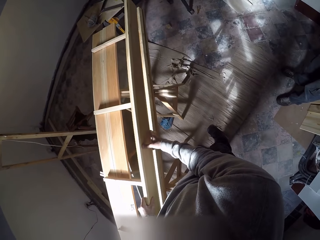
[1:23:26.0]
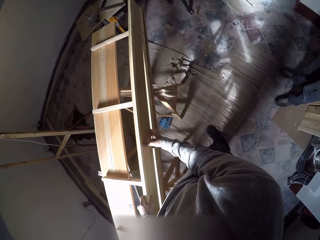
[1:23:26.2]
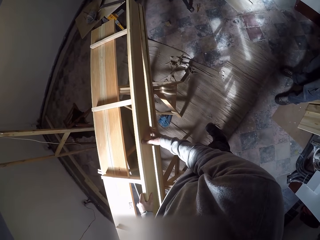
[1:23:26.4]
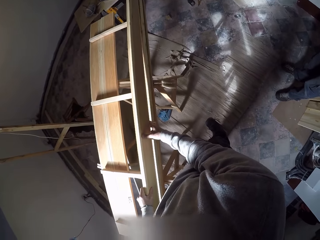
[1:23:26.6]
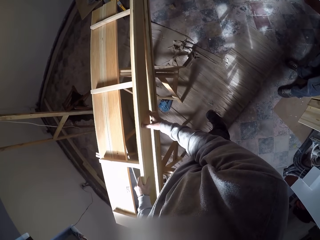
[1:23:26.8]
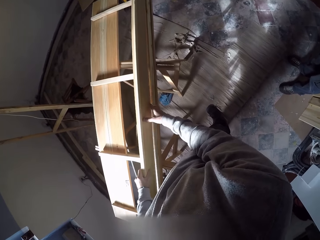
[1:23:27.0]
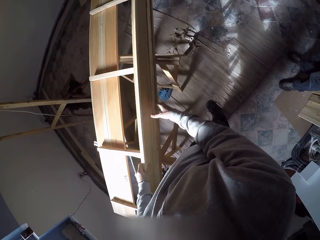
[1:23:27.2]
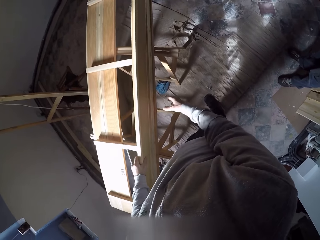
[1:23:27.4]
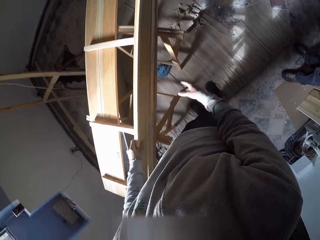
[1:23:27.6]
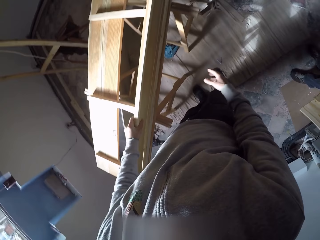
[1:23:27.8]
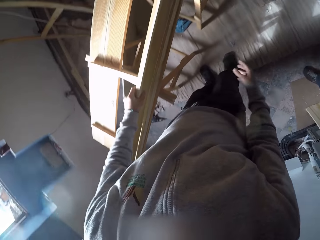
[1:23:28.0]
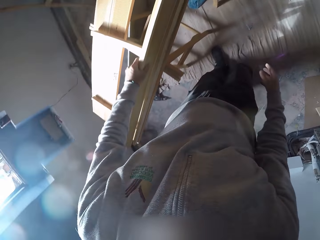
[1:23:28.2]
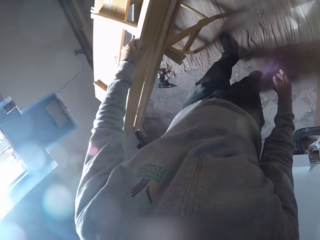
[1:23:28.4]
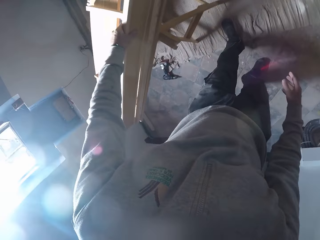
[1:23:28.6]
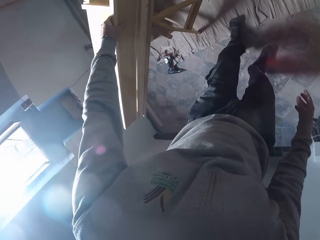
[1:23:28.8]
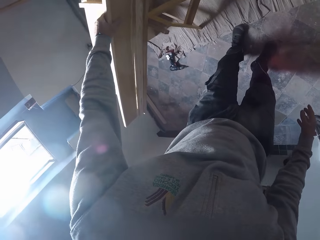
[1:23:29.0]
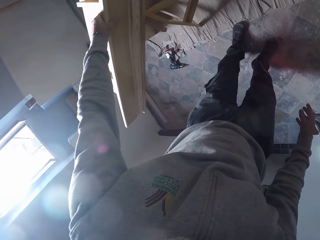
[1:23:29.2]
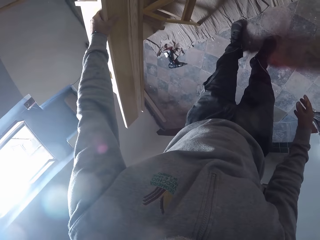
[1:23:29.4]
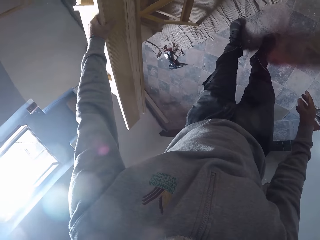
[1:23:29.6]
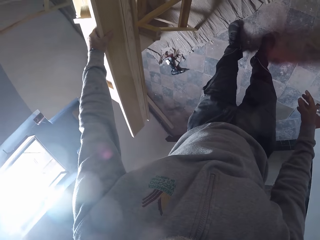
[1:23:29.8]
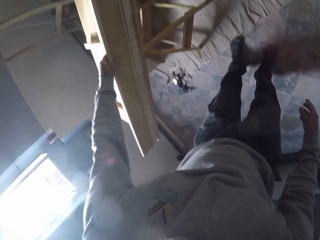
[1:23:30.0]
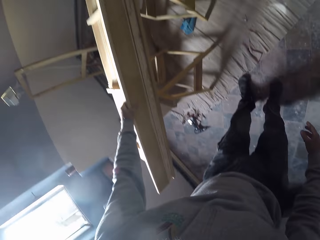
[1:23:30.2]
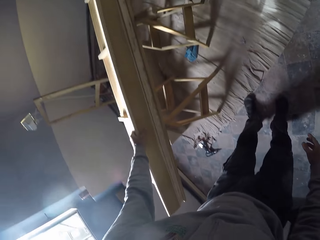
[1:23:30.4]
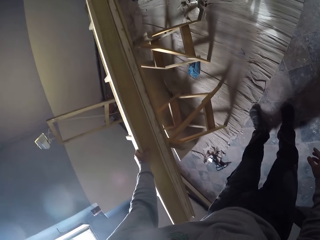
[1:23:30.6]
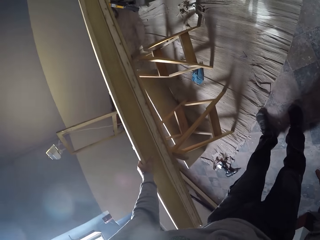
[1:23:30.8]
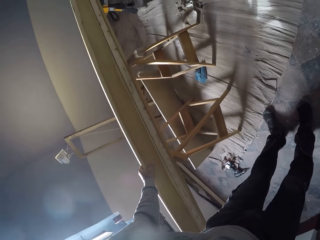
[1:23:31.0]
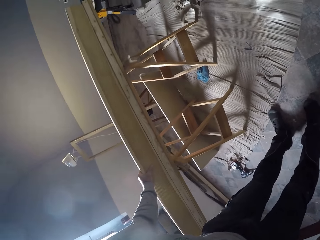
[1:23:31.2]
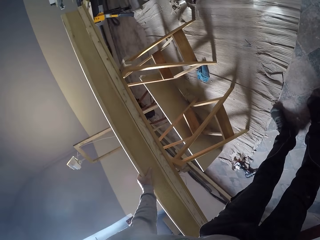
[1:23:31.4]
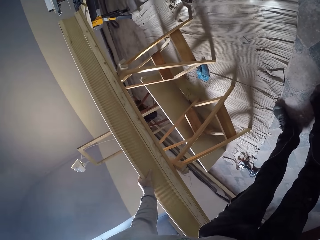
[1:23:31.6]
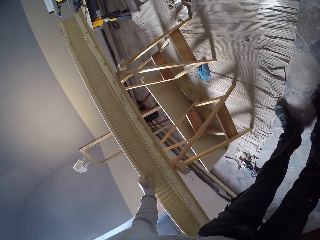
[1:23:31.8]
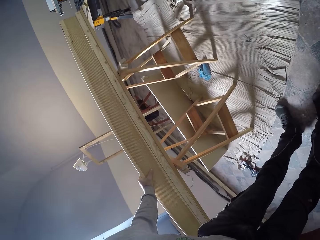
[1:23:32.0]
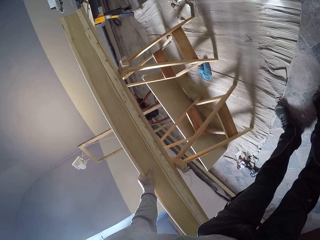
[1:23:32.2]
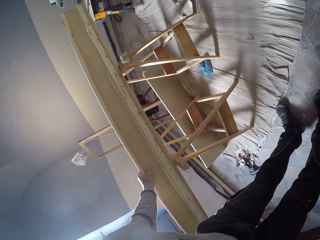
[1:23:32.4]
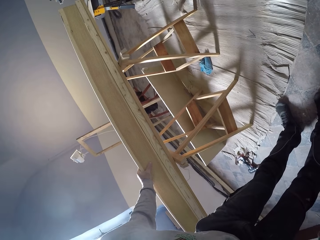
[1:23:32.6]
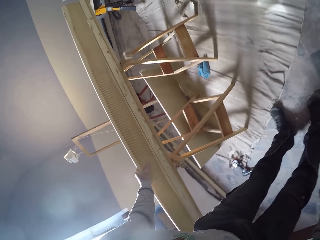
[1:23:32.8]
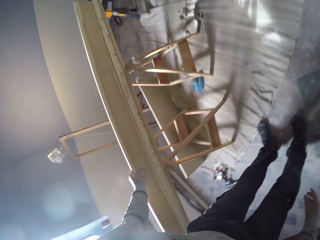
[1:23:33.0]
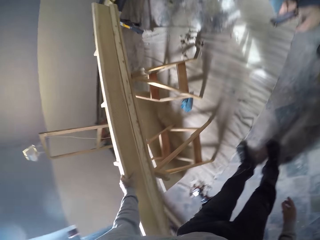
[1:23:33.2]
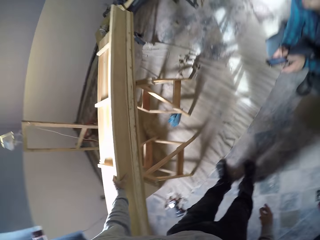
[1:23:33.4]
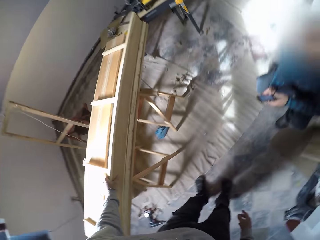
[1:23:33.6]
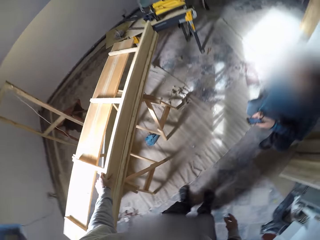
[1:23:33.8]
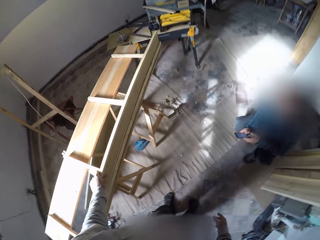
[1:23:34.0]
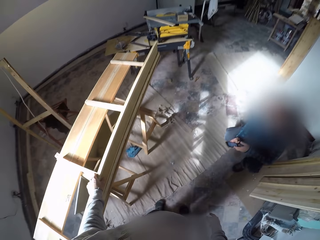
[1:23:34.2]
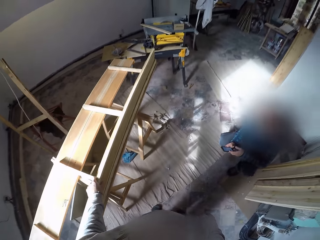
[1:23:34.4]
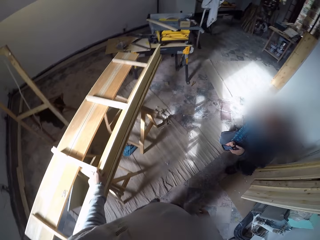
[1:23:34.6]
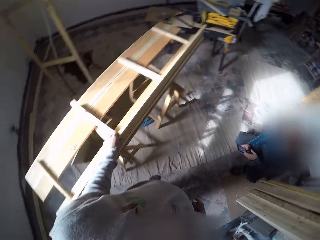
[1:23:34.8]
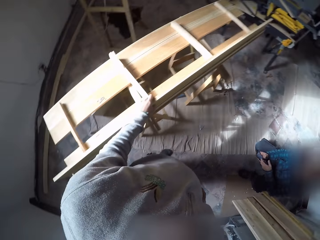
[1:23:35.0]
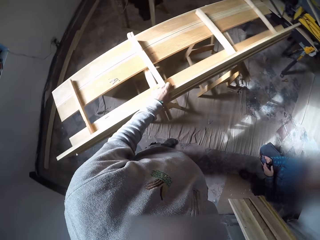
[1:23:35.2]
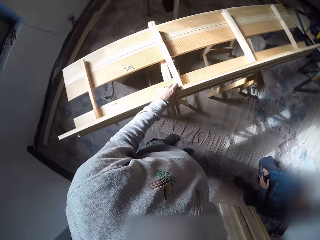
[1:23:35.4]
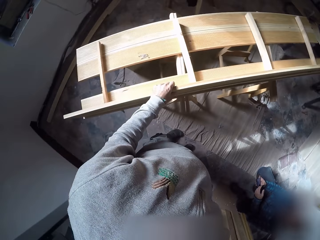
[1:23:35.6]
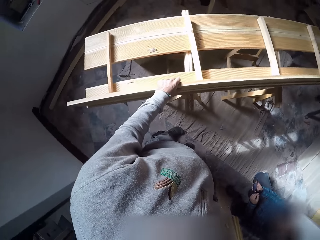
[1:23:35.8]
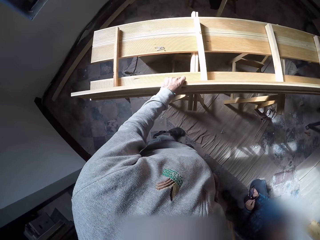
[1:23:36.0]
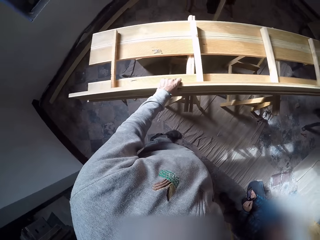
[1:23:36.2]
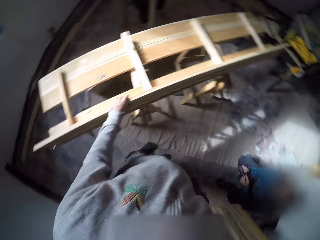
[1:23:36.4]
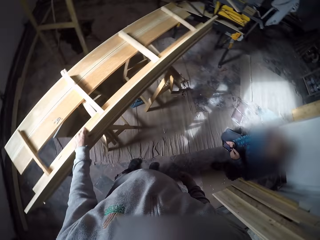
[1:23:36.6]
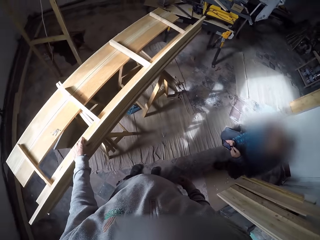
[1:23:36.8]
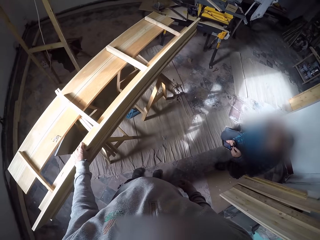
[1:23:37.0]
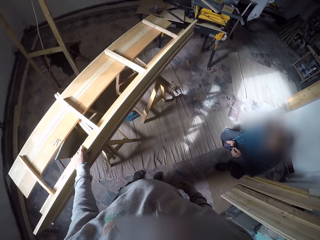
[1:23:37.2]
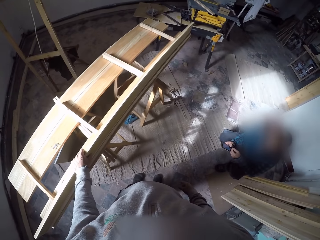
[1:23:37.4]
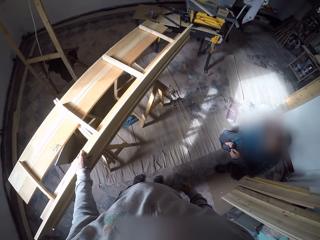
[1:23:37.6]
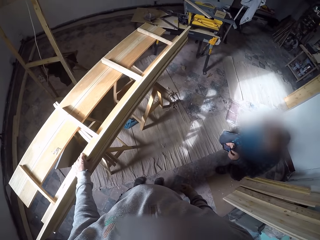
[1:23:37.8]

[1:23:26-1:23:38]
The camera wearer holds the piece of wood on the wood frame with his left hand. He looks at the wood. A man uses a phone. The camera wearer converses with the man.

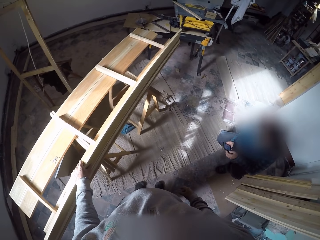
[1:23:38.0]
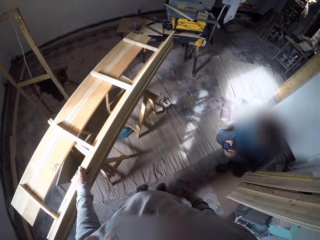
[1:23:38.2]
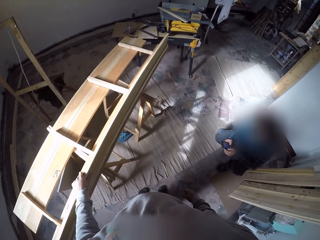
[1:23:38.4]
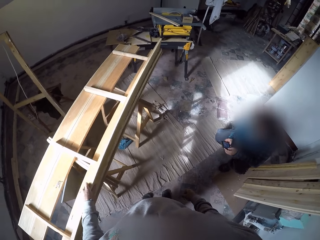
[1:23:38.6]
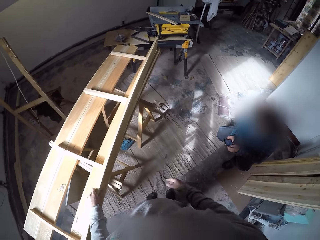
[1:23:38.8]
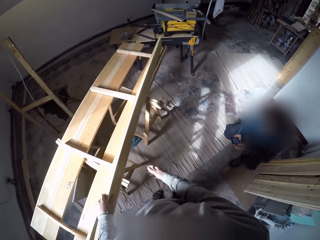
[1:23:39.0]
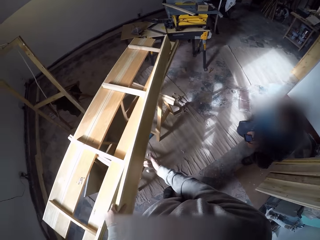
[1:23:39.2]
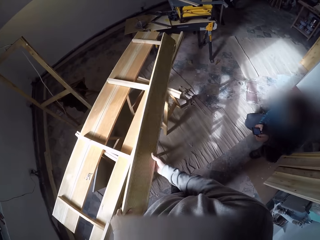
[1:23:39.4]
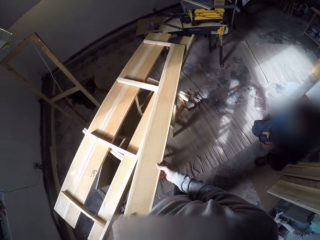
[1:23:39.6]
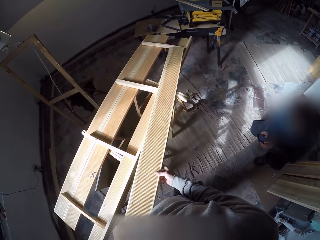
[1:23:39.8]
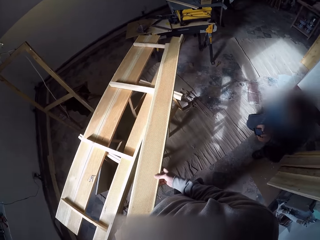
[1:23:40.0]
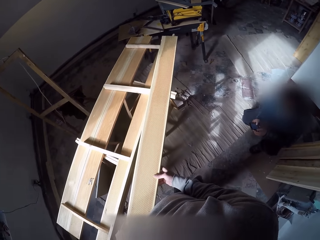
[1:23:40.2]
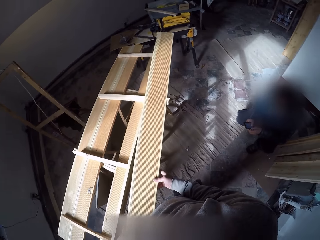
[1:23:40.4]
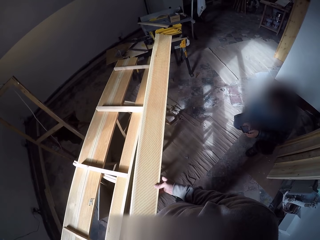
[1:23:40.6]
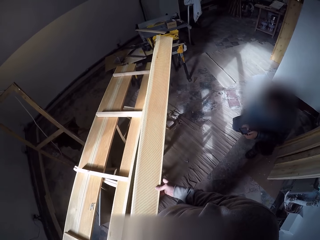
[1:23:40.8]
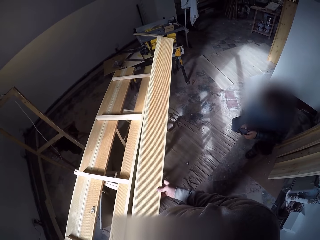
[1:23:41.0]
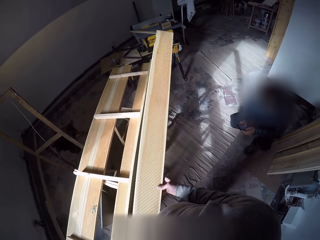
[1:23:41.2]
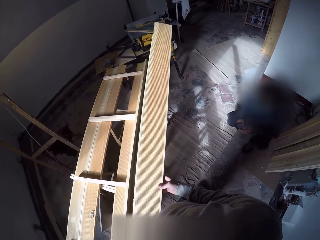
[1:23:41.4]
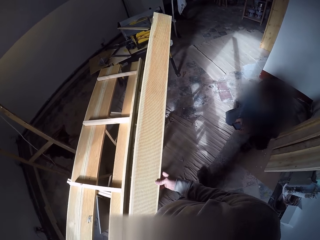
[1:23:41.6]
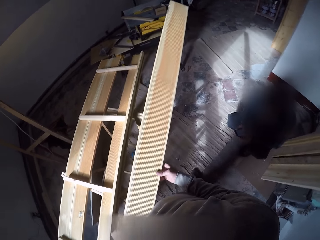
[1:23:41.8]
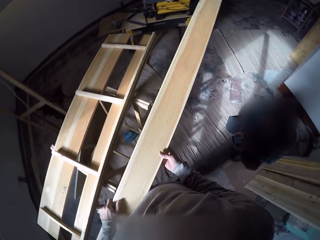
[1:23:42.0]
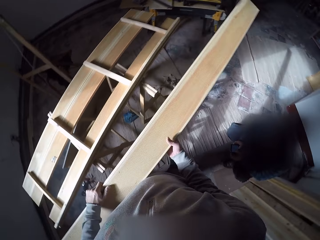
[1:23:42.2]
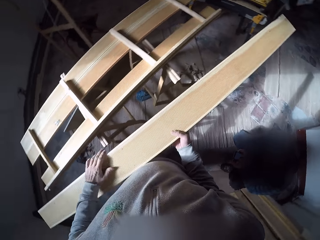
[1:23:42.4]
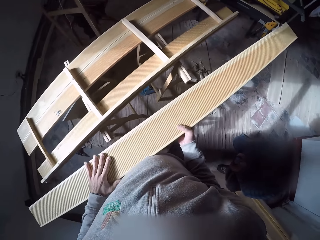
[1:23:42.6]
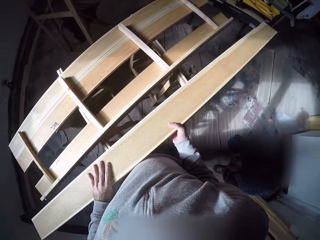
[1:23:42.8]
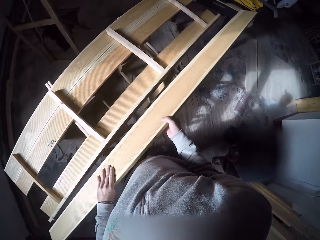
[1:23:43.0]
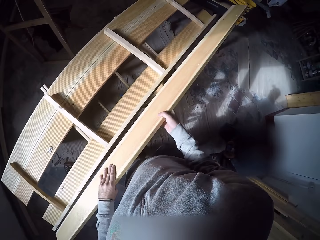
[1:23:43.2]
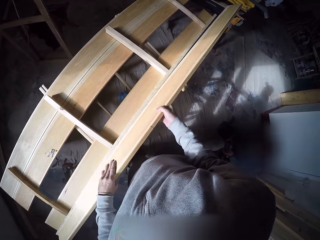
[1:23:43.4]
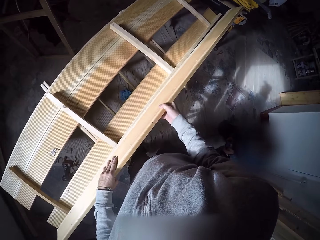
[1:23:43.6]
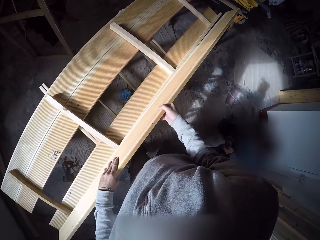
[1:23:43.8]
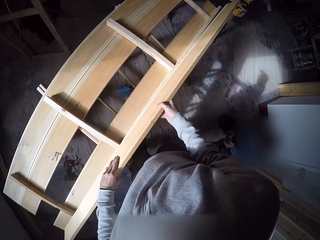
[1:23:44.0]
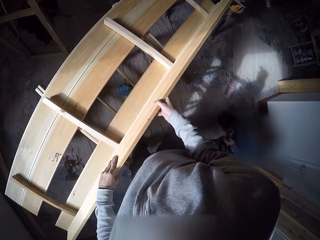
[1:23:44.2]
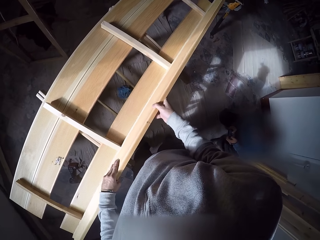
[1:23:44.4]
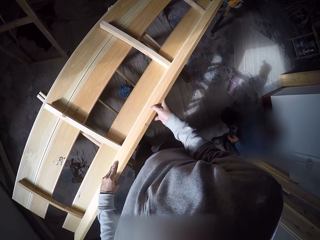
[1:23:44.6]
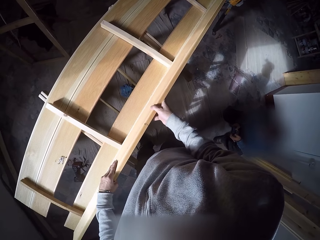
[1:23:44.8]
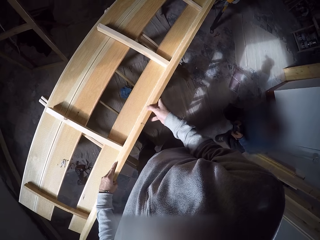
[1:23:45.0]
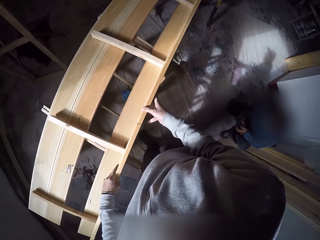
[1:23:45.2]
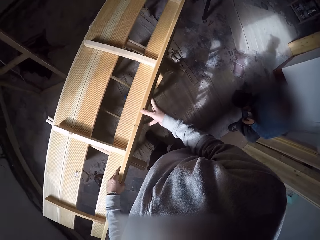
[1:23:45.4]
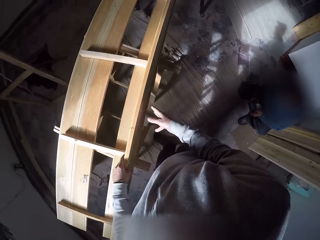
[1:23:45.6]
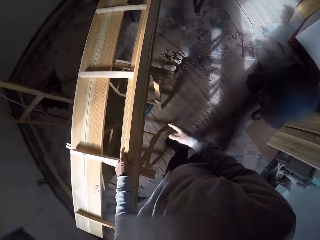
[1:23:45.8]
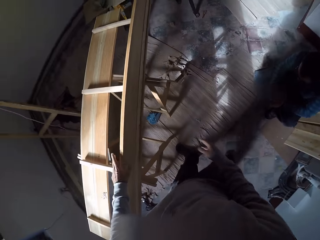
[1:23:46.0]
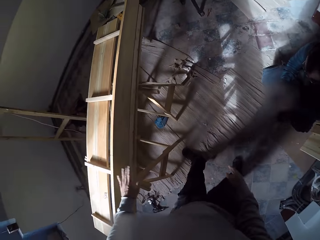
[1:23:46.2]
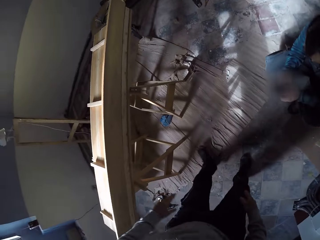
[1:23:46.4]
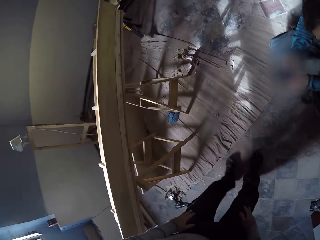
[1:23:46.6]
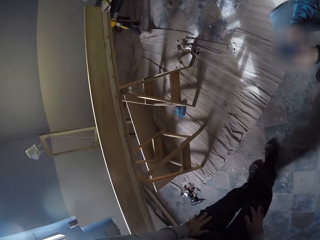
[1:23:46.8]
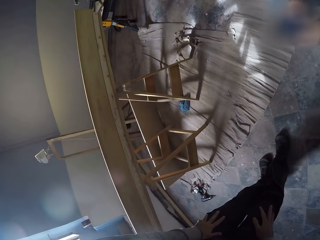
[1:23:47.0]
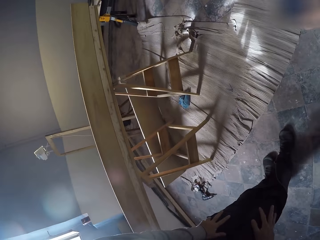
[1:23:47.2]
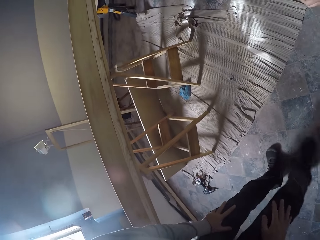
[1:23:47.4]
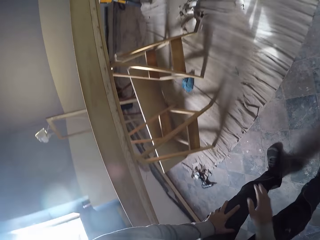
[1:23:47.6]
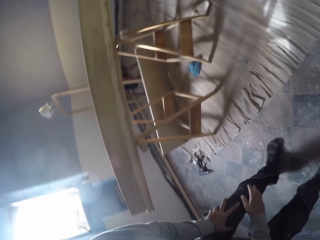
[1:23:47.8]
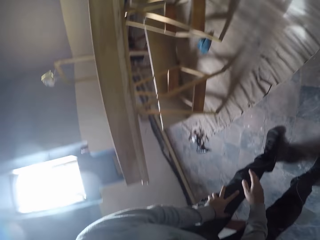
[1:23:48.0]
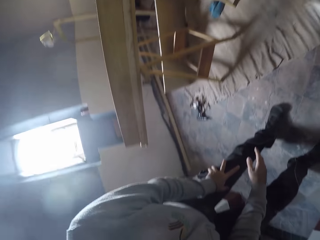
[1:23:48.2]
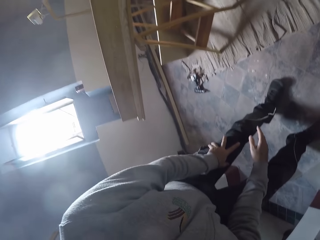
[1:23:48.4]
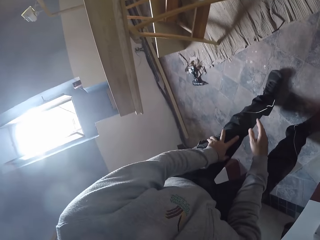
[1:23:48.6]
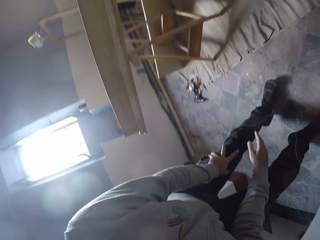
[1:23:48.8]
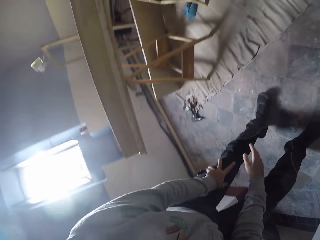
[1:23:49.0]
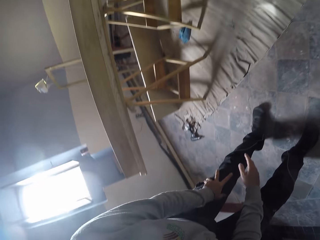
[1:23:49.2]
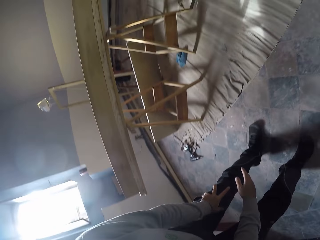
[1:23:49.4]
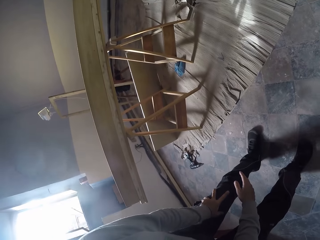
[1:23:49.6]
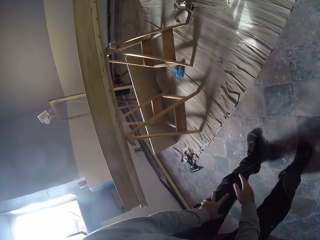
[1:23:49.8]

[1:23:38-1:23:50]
The camera wearer lifts the piece of wood with his left hand. He carries the piece of wood with both hands. He converses with a man. He places the piece of wood on the wood frame with both hands. He checks the wood.
